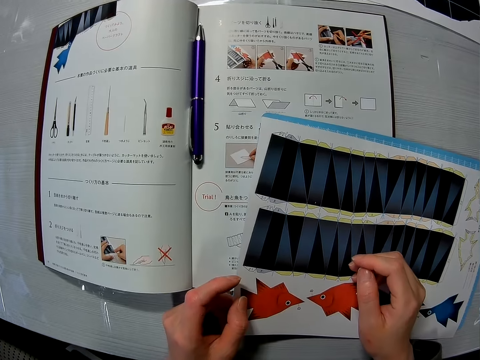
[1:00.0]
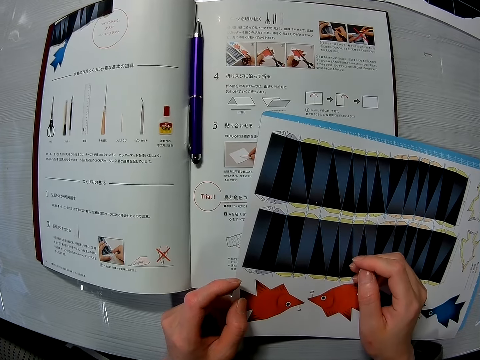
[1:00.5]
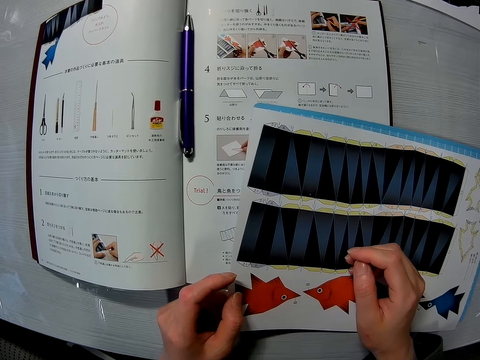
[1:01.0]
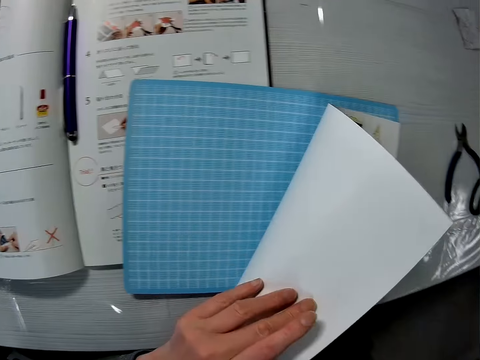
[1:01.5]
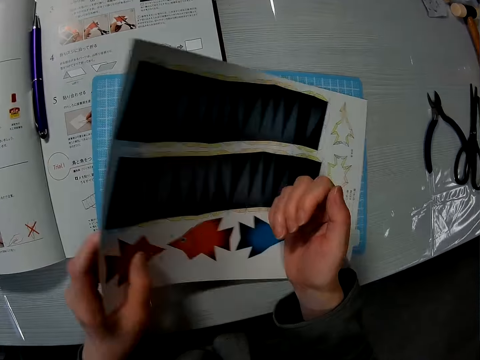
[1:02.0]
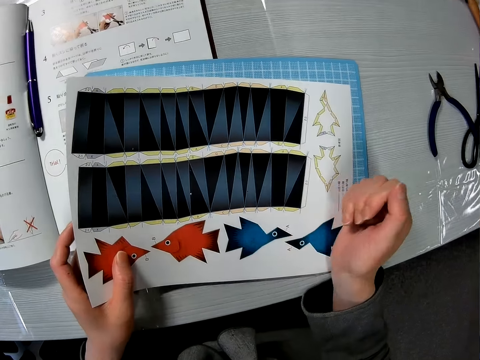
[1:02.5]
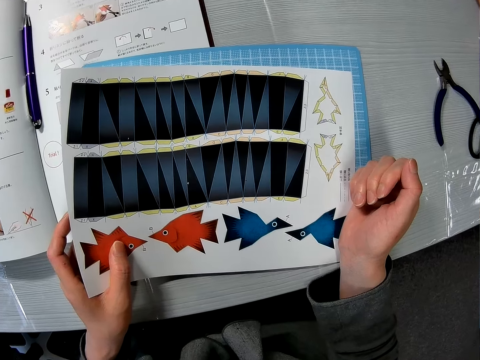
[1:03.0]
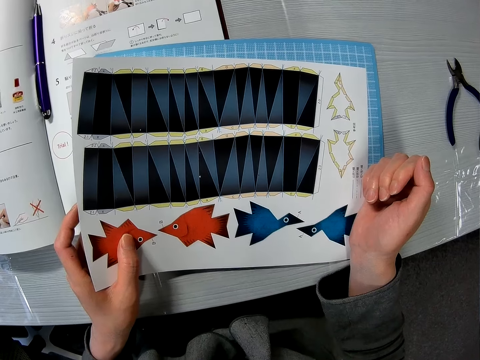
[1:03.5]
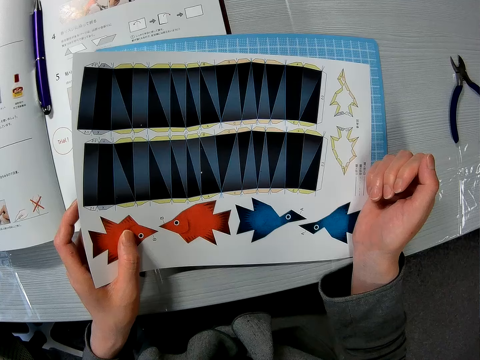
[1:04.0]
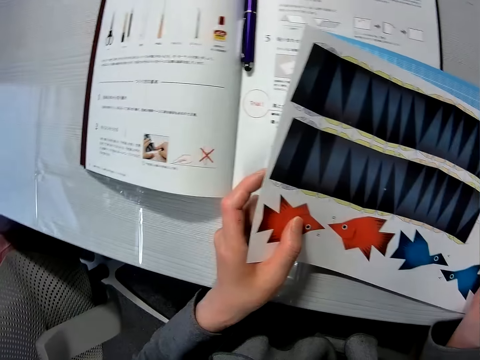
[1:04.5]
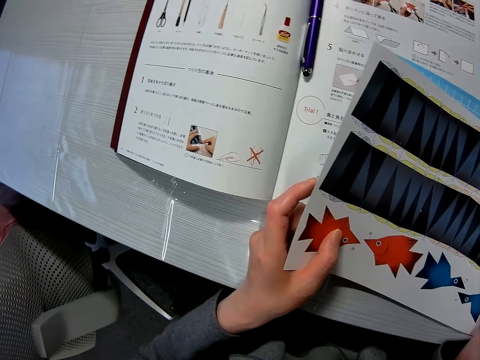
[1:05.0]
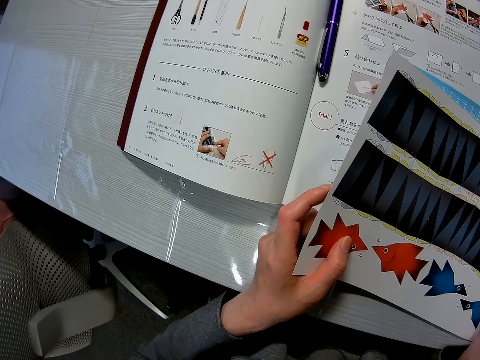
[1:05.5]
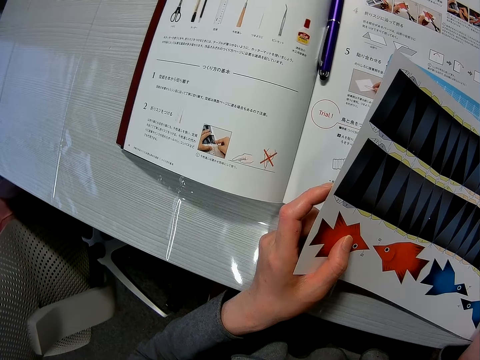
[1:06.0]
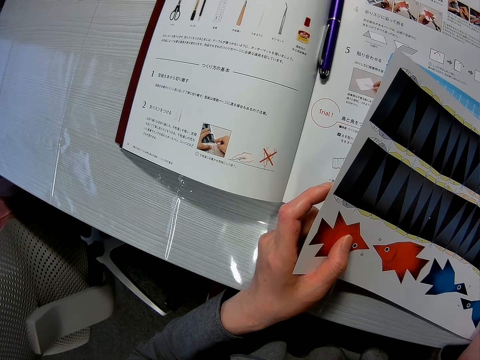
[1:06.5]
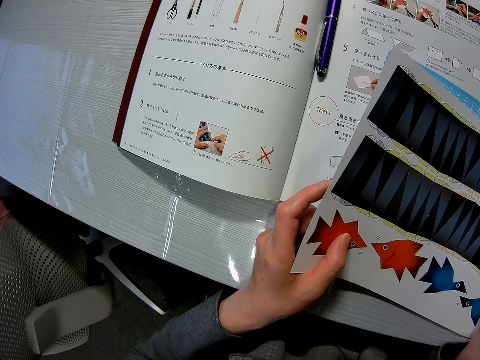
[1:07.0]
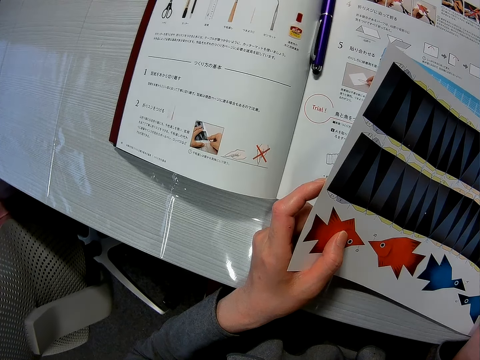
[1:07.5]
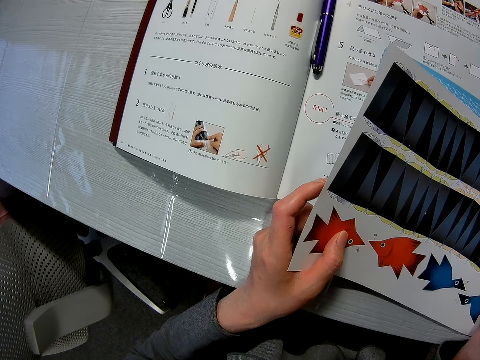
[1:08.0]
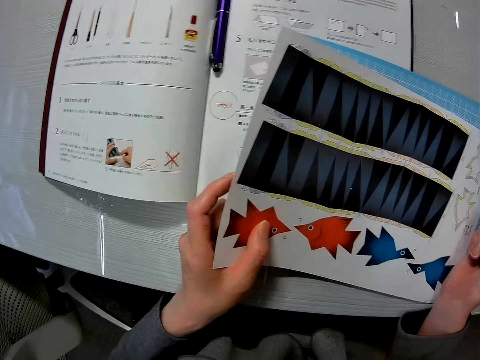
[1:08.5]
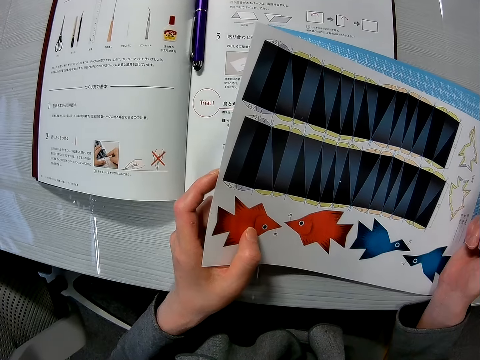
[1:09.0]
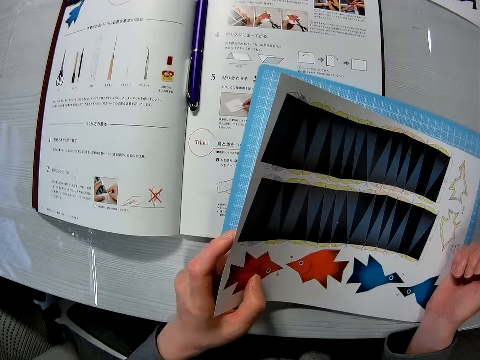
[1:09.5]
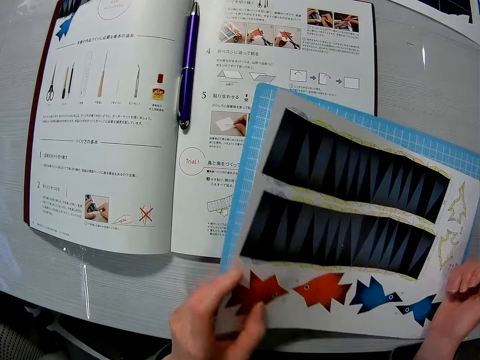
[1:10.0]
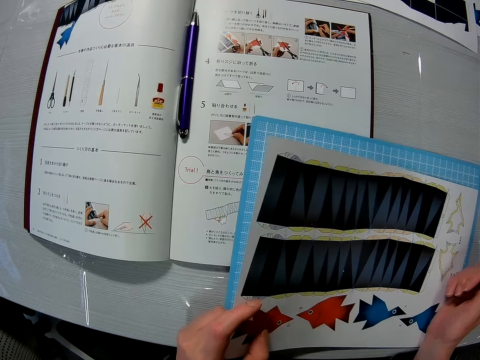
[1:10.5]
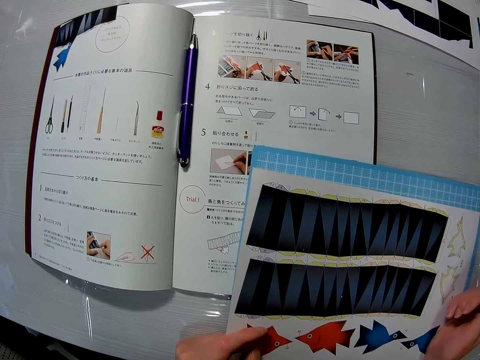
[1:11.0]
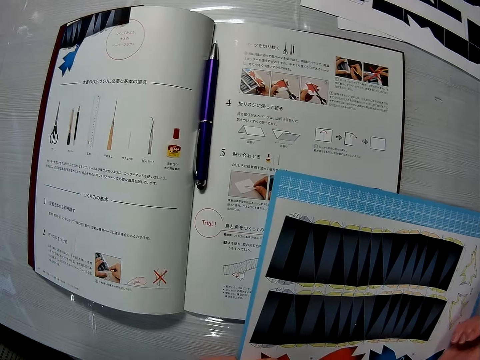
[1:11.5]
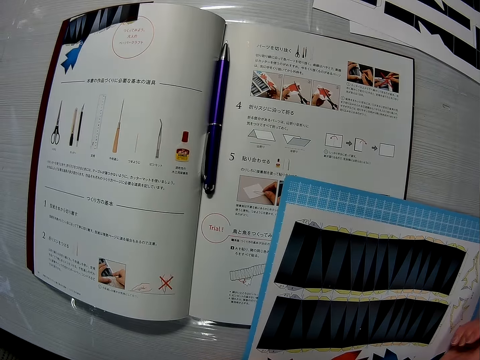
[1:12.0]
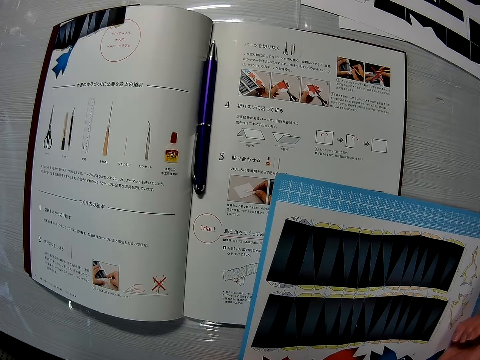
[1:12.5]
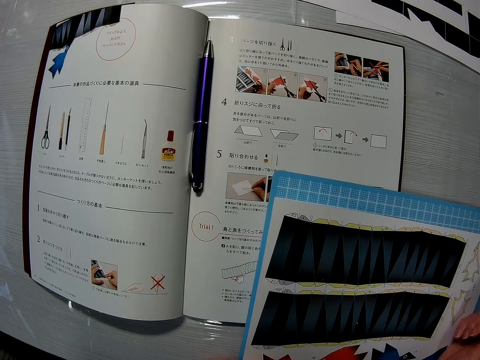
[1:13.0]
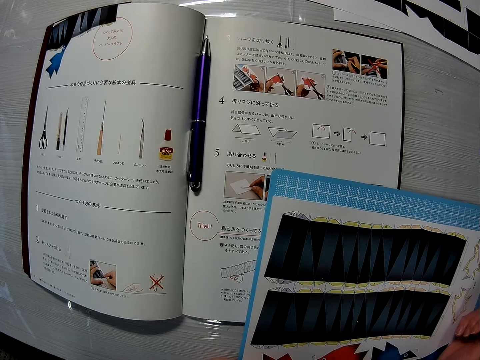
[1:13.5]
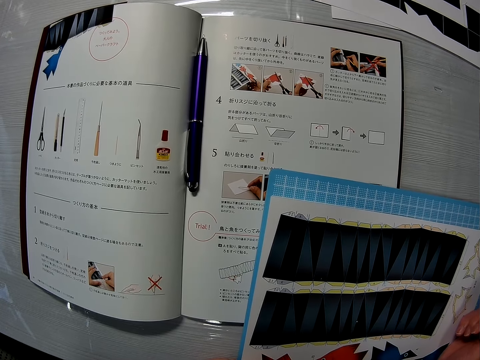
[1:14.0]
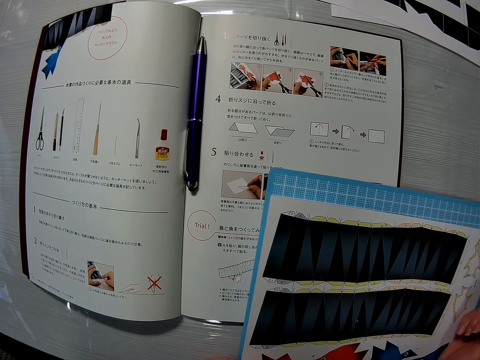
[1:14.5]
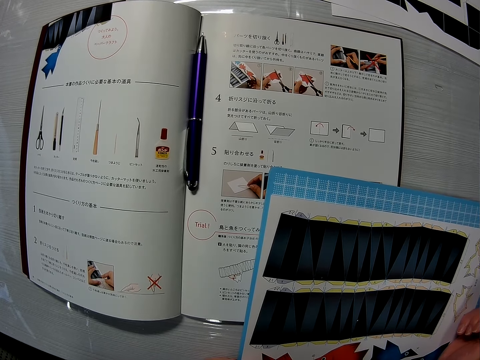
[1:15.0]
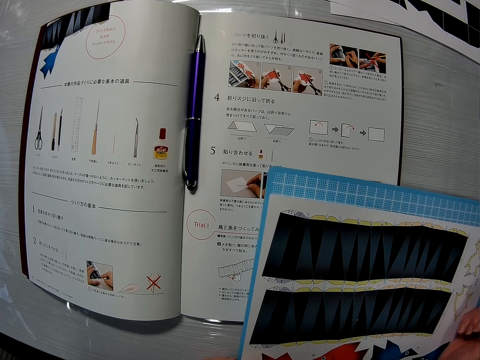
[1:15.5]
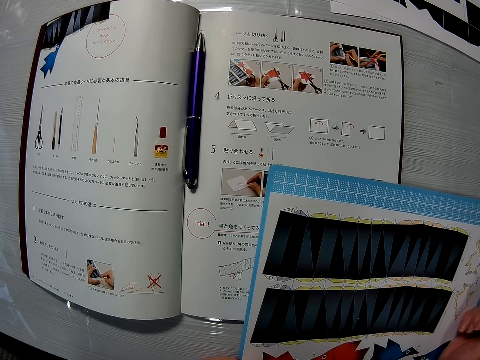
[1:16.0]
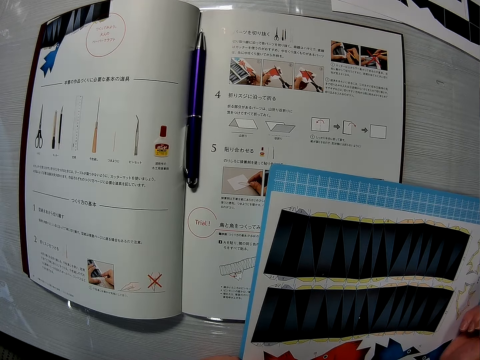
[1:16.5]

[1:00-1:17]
The camera wearer looks at the book. They flip the decoration crafting paper. They look at the decoration crafting paper. They look at the book. They look at the decoration crafting paper. They look at the book.

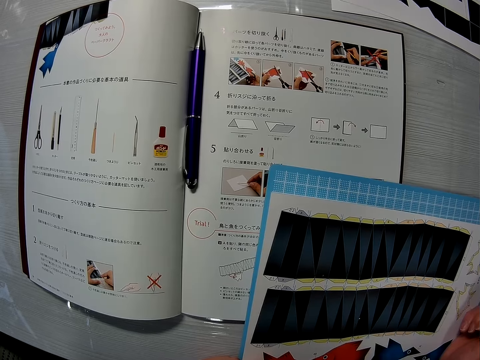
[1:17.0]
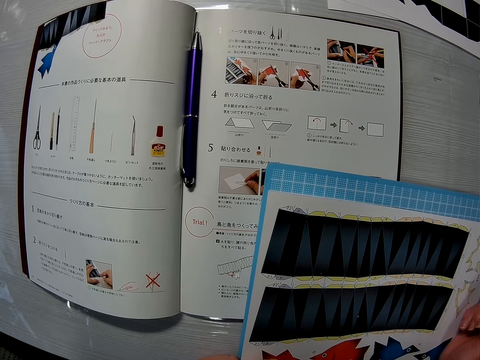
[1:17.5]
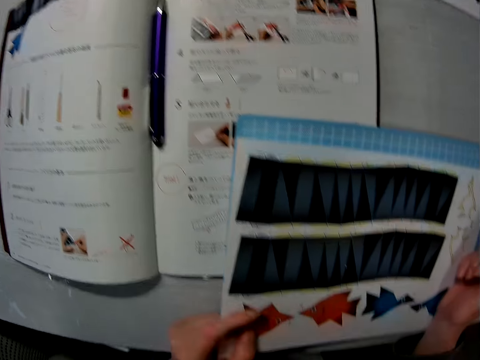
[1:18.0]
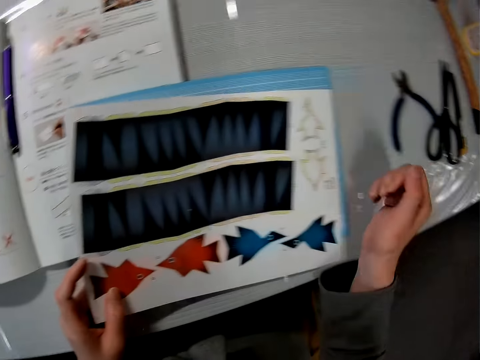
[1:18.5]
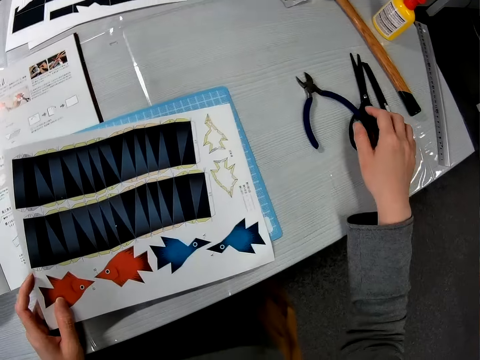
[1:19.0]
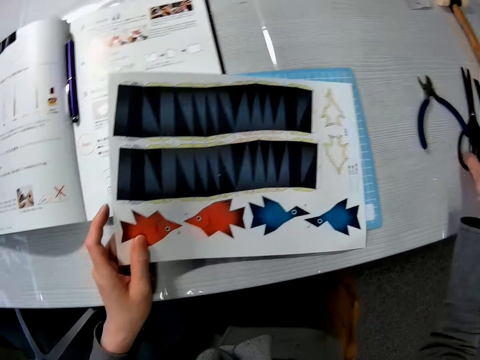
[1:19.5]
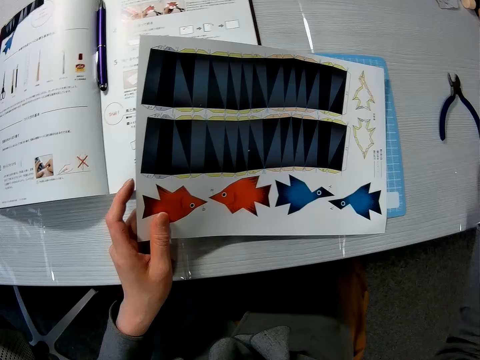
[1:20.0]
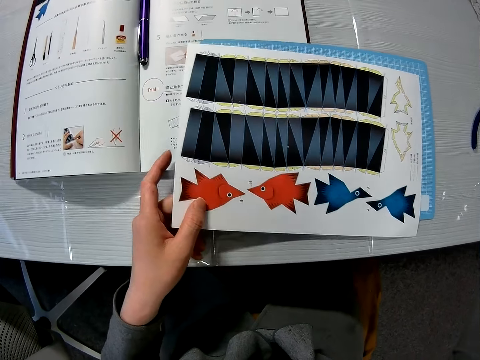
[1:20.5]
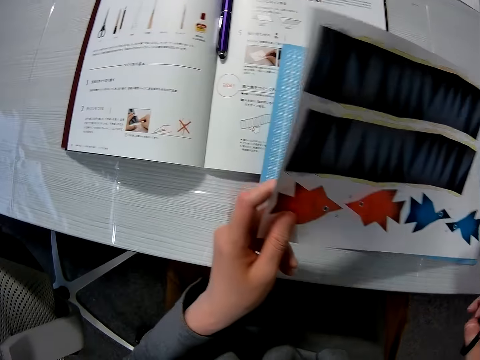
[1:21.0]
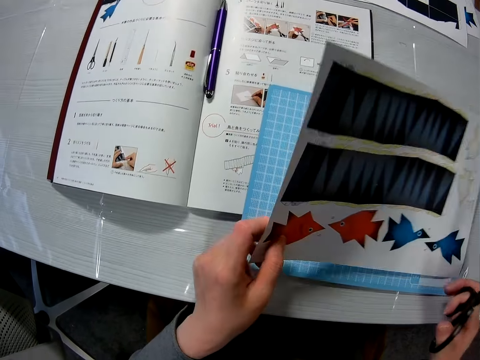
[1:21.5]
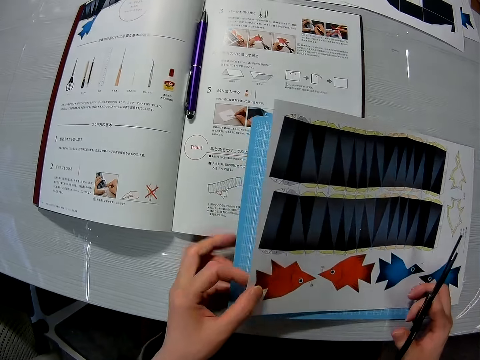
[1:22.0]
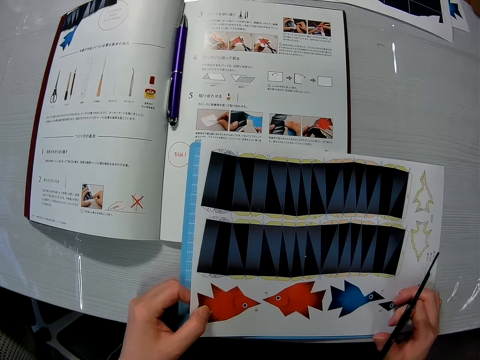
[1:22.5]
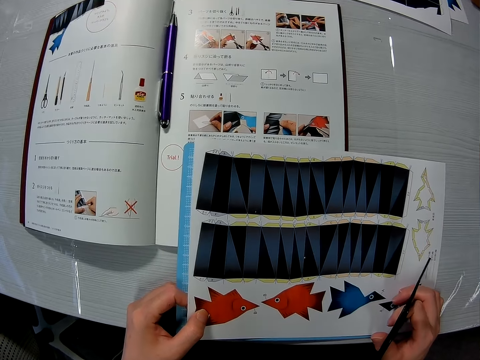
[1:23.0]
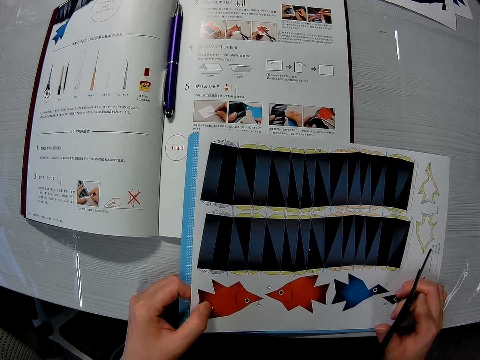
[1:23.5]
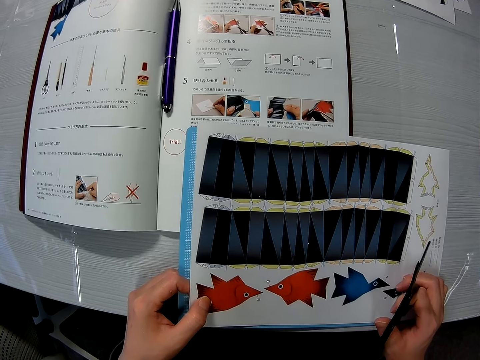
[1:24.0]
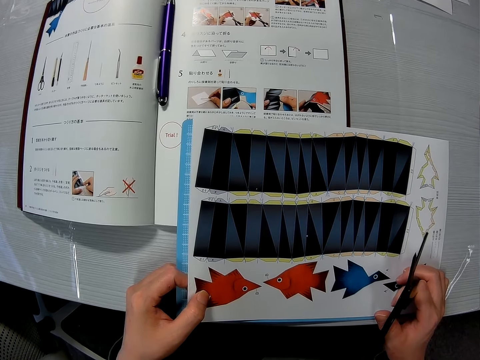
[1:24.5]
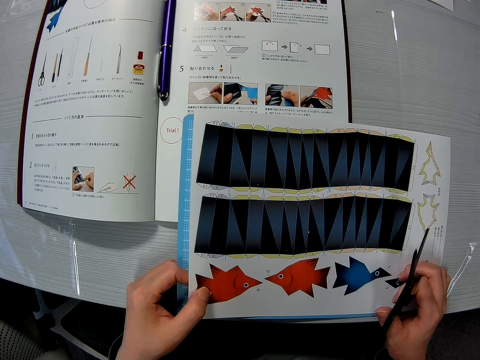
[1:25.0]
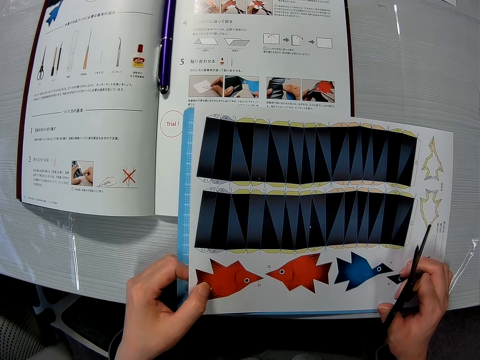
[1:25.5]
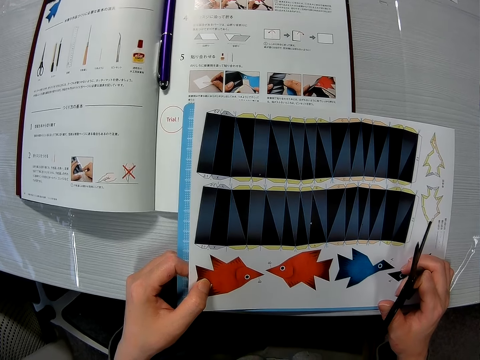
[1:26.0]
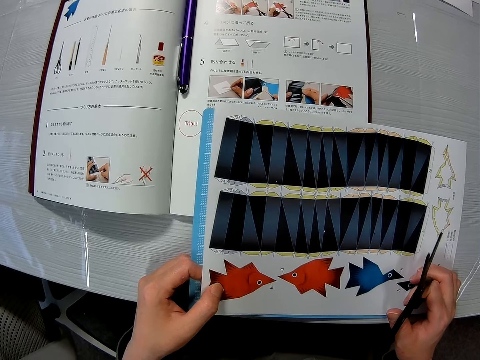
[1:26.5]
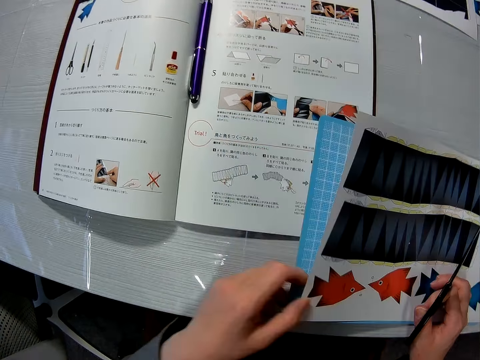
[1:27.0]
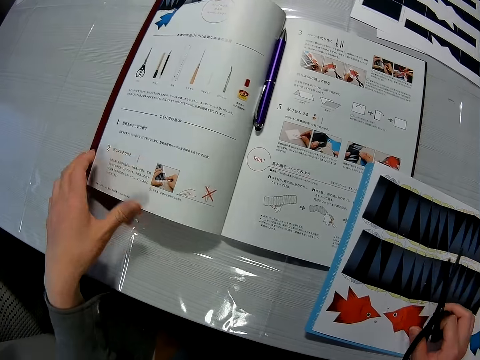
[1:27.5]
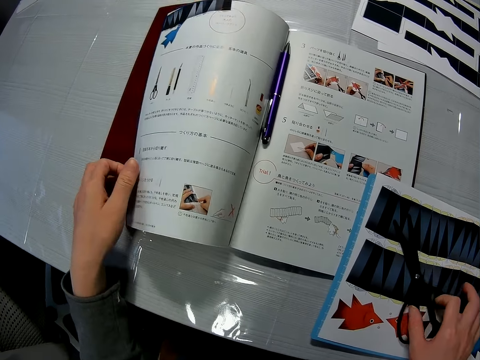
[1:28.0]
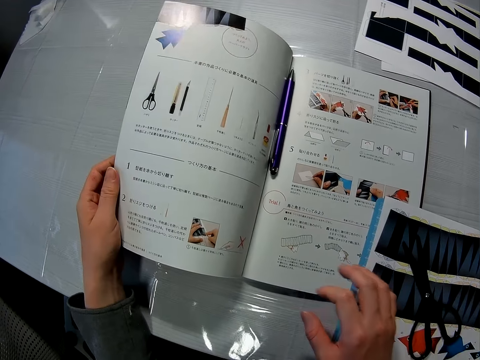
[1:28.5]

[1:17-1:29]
The camera wearer picks up scissors from the table with her right hand. She looks at the decoration crafting paper. She puts the decoration crafting paper on the desk. She puts the scissors on the decoration crafting paper. She flips a page of the magazine with her left hand.
